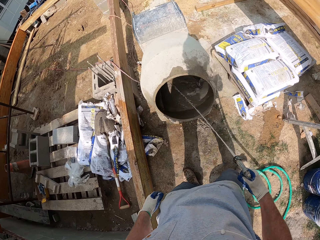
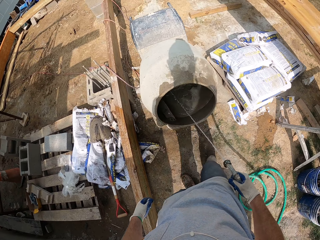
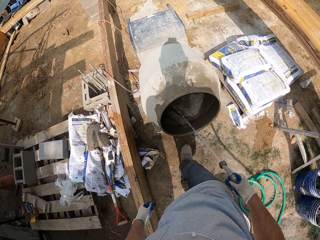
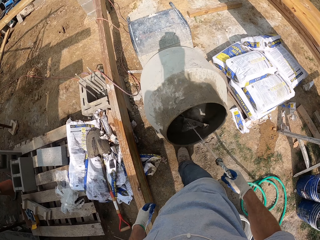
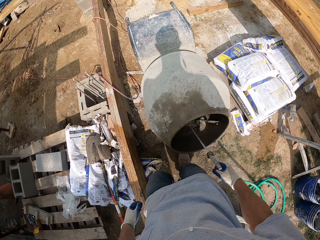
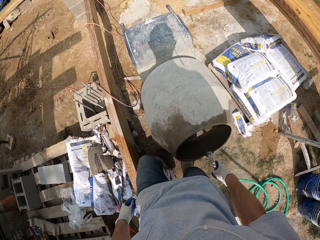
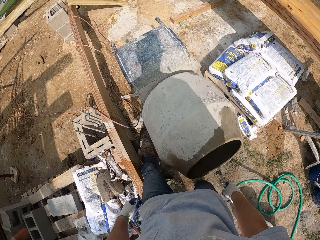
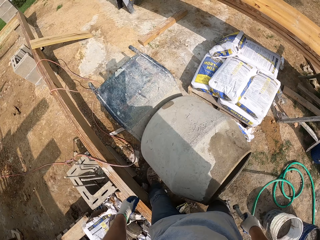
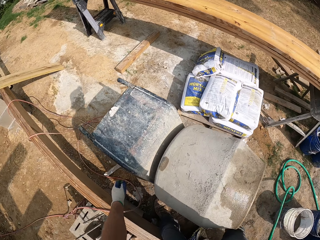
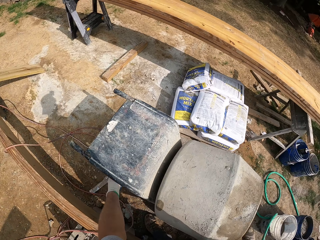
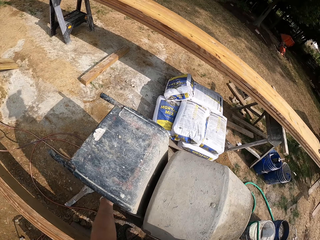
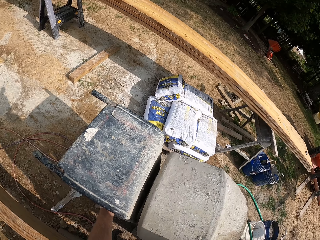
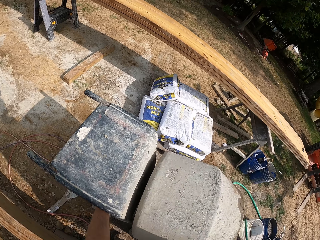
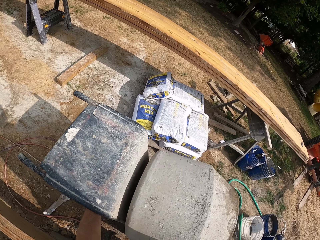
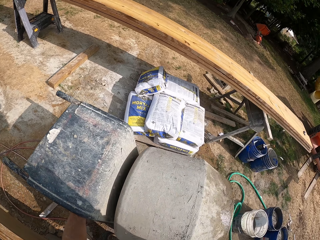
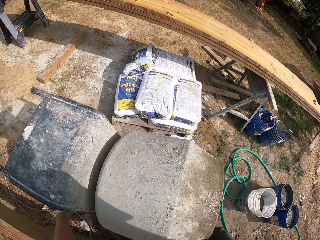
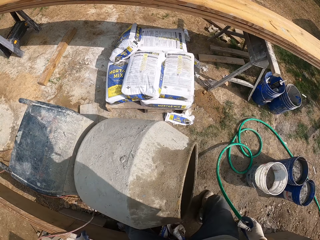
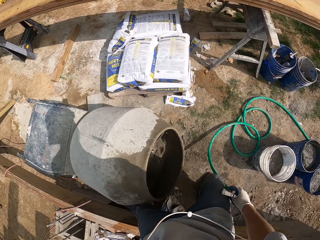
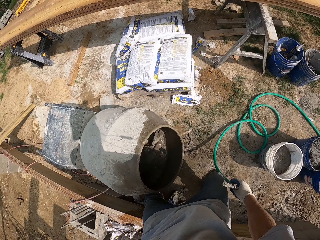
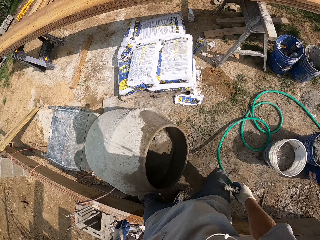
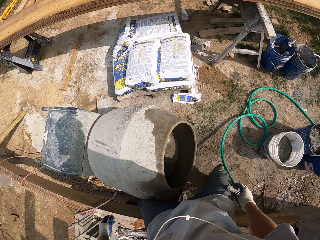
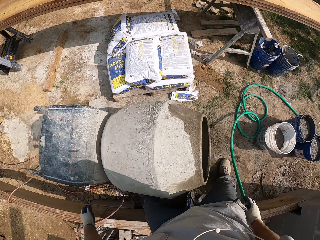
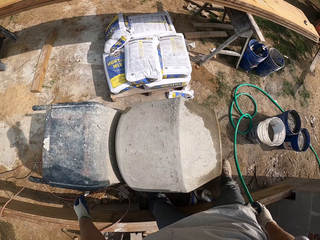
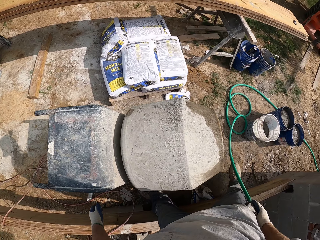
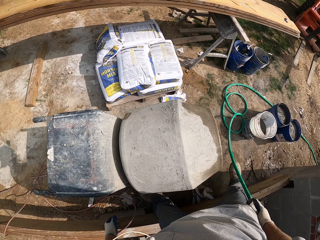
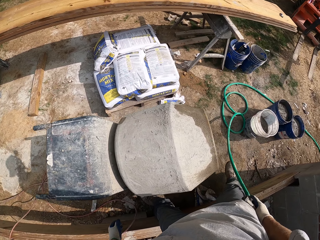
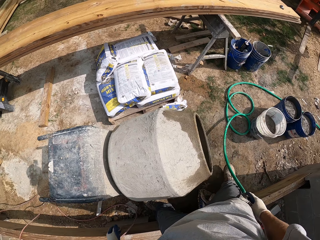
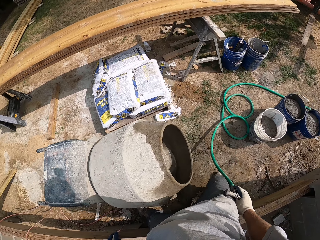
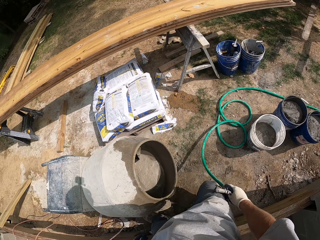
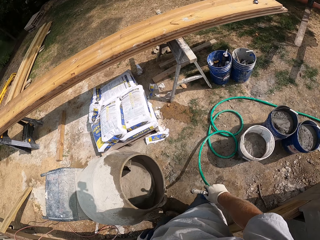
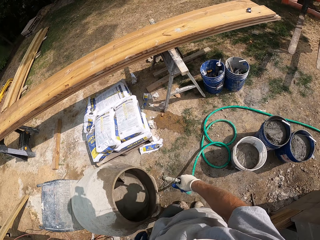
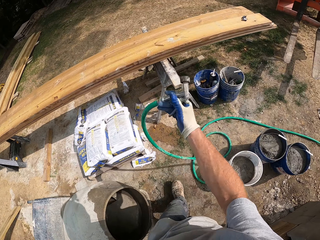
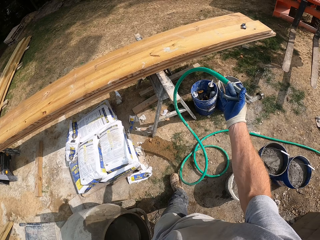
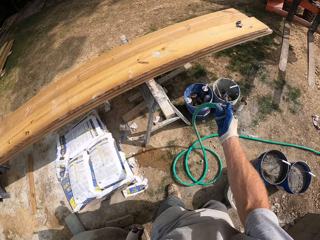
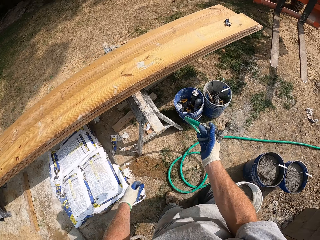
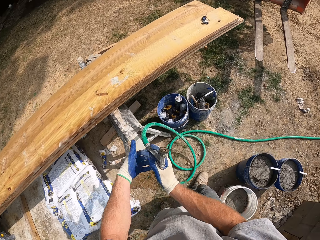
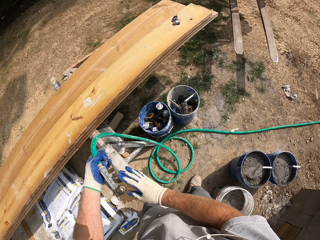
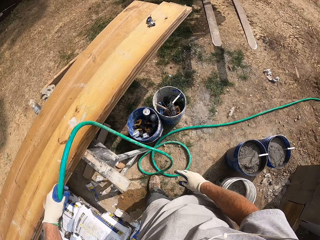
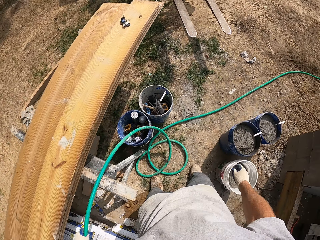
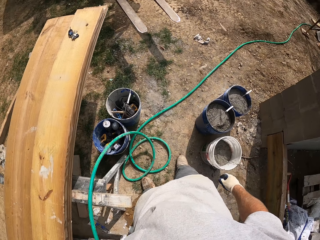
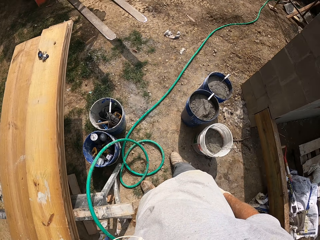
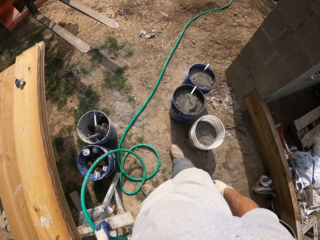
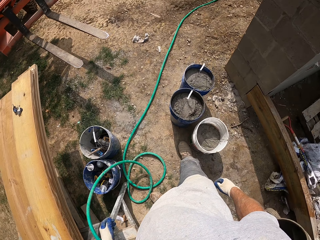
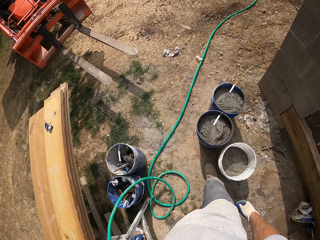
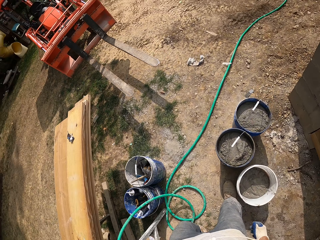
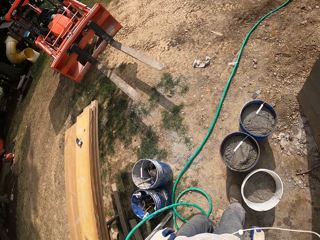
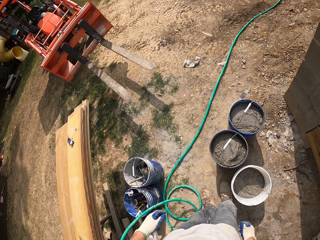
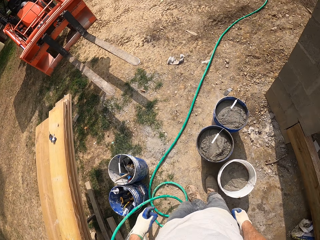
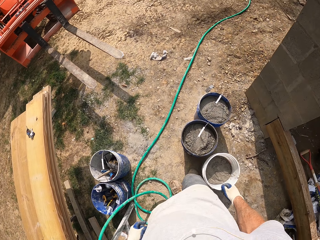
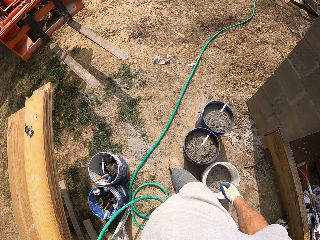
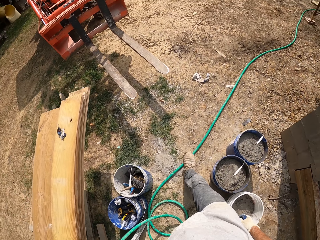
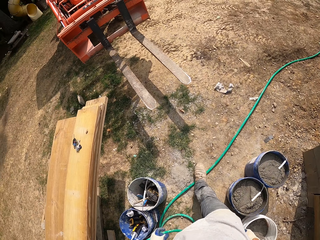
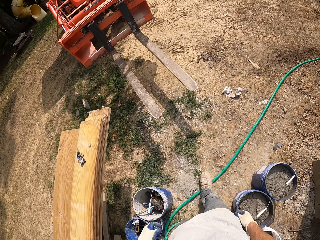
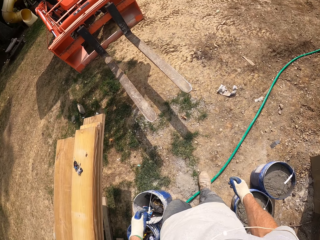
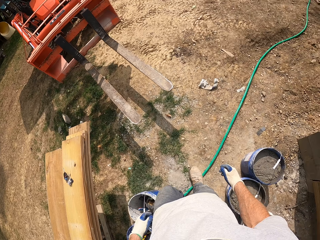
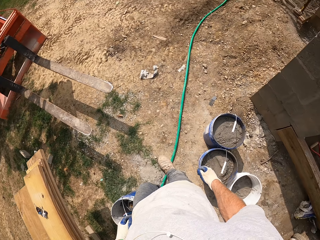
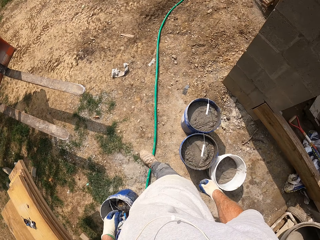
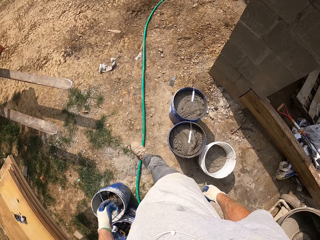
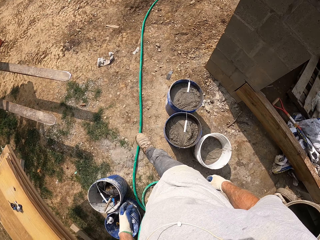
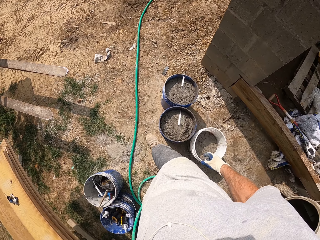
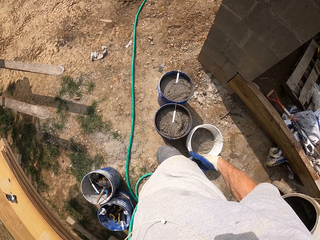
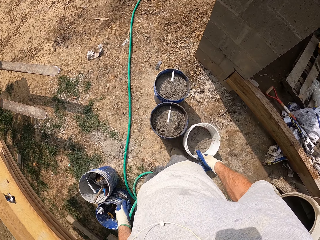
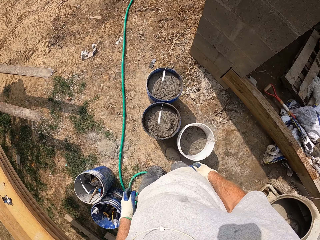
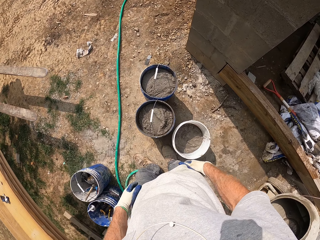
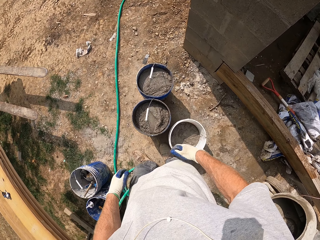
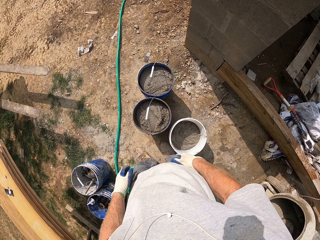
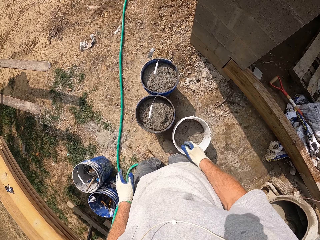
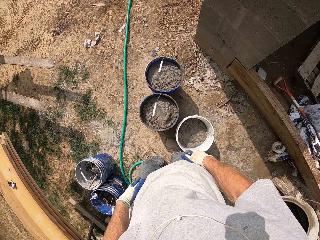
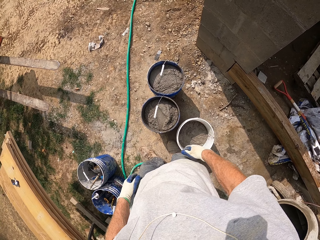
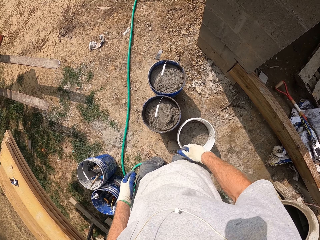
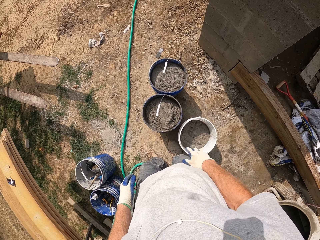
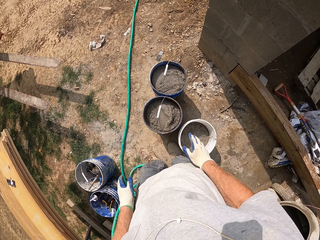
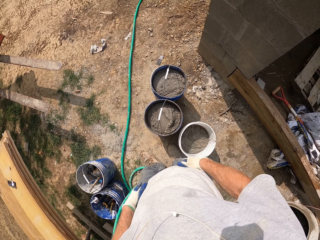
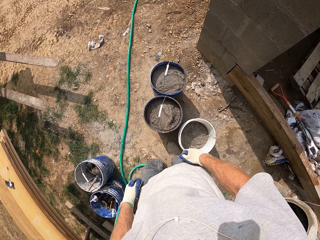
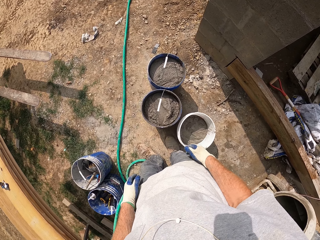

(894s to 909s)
The camera wearer turns off the mortar mixer. He puts the water spray gun on the piece of wood. He walks around the compound and hits his thighs with his hands.

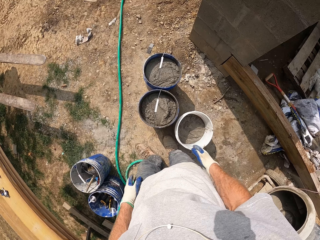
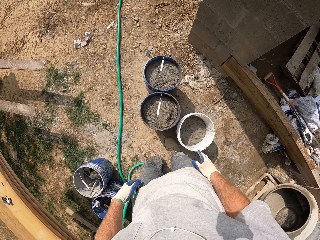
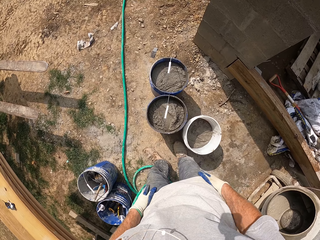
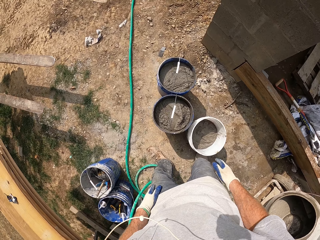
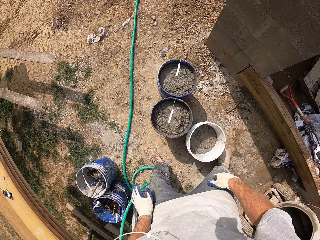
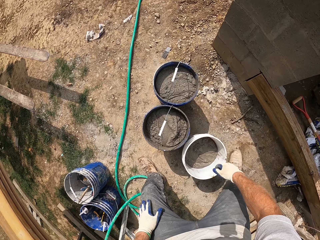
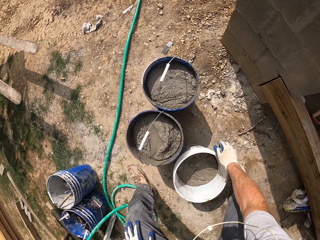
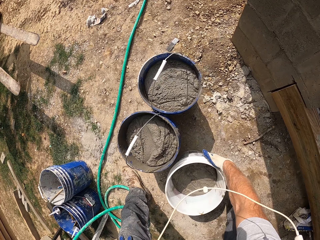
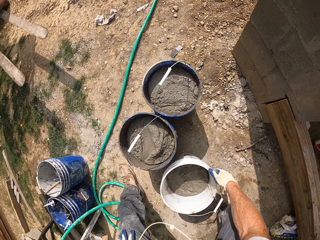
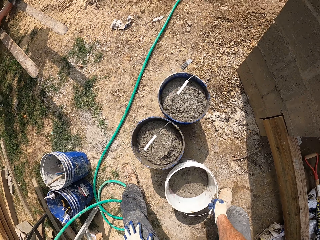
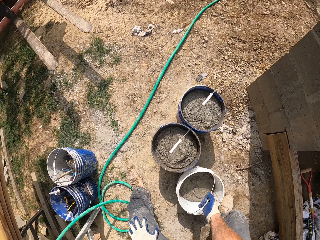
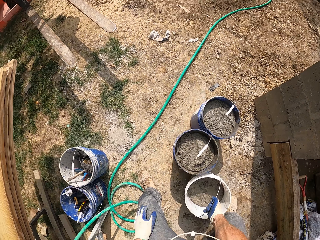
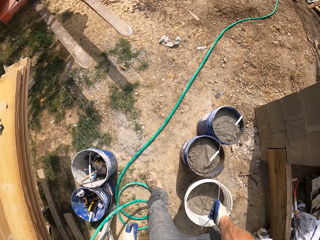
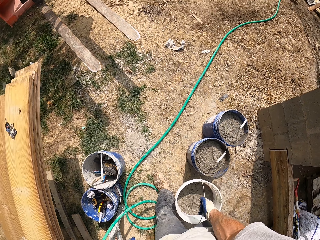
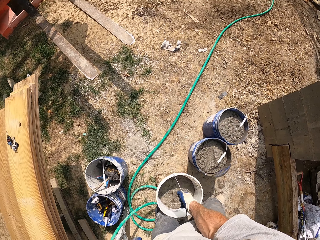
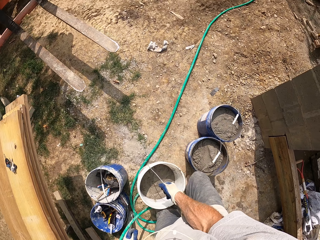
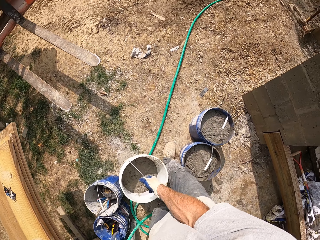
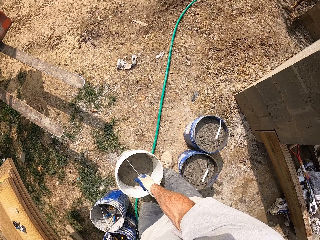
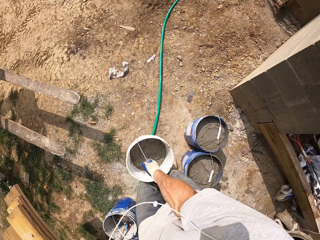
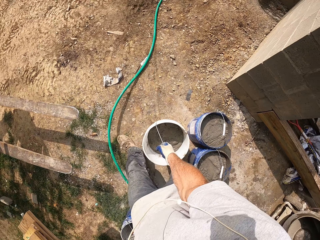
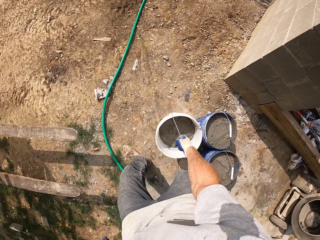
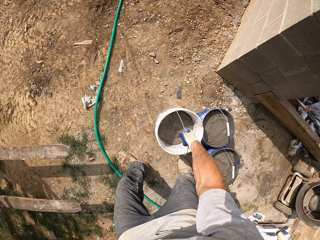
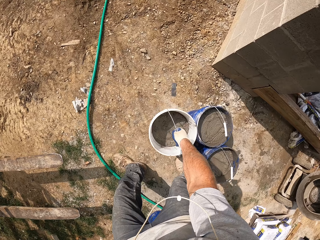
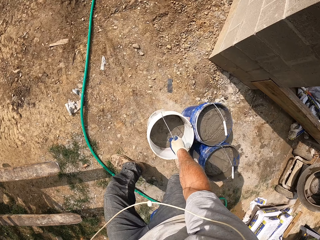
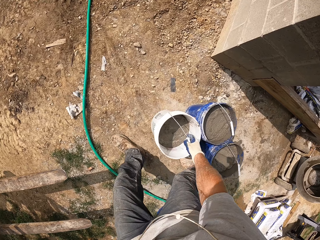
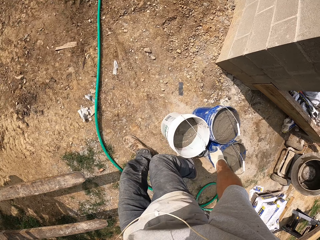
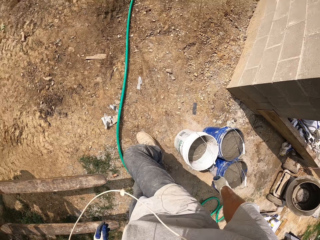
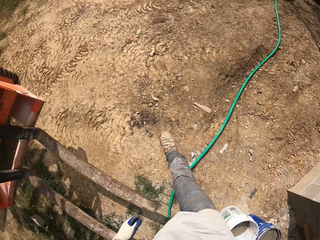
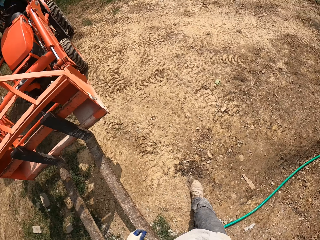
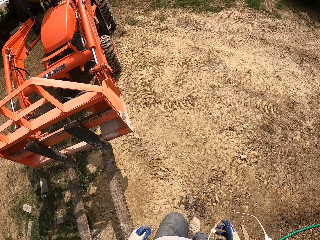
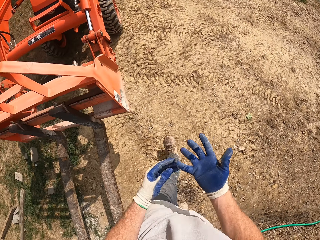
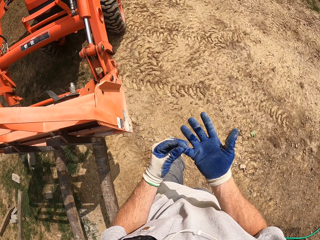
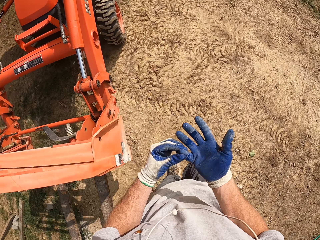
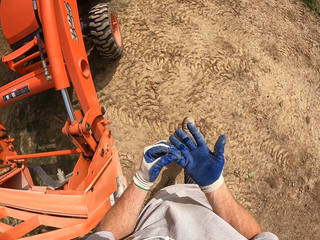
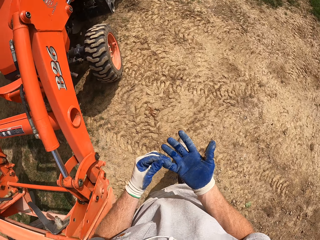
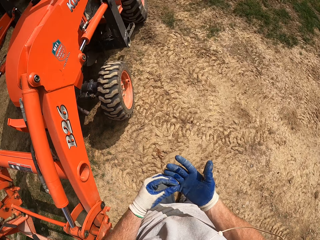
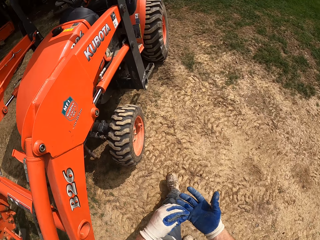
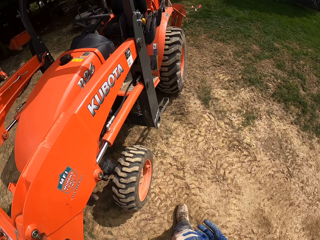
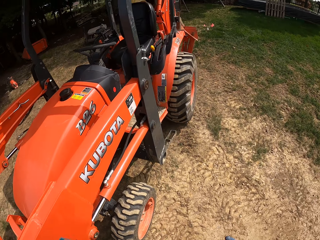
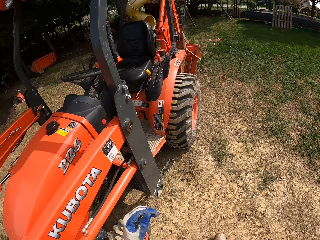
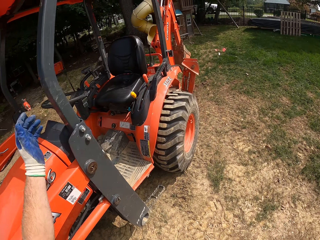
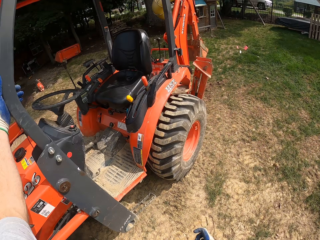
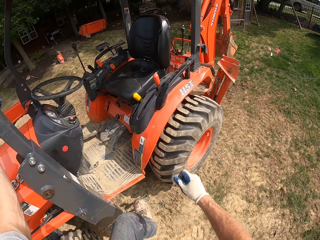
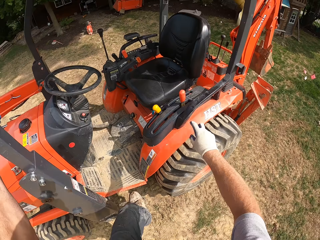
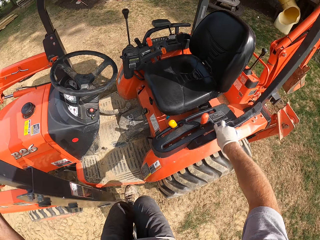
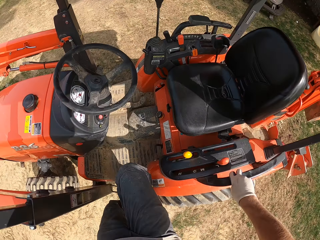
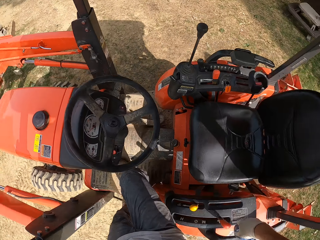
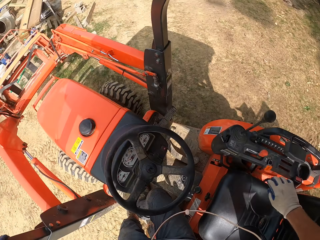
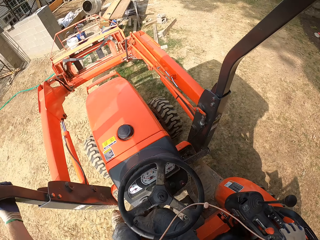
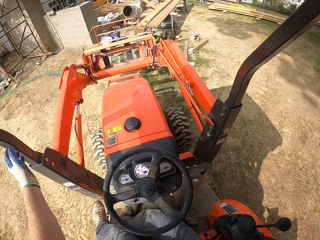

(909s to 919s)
The camera wearer picks up the white bucket of cement. He drops the white bucket aside. He walks around the compound towards a forklift. He touches his small finger. He climbs the forklift or tractor.
